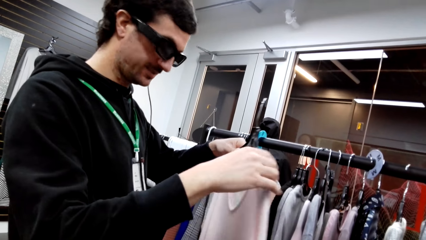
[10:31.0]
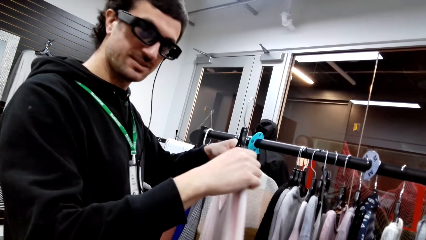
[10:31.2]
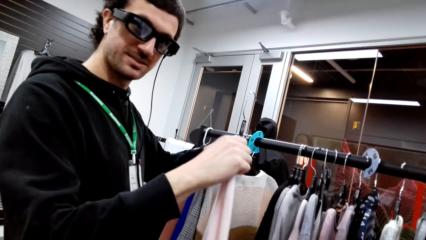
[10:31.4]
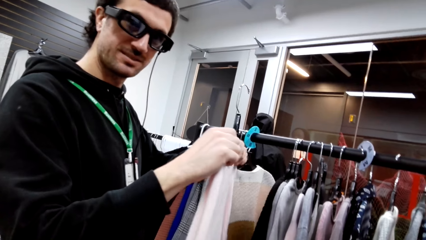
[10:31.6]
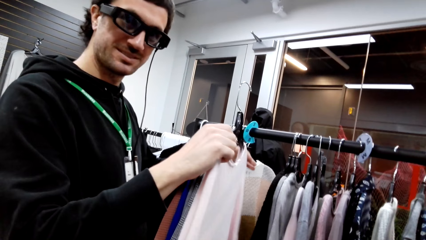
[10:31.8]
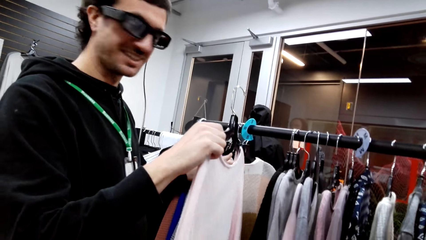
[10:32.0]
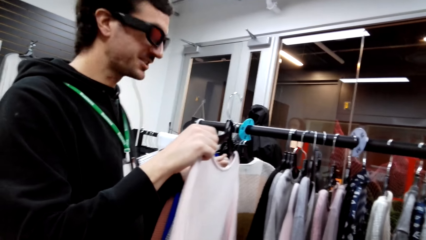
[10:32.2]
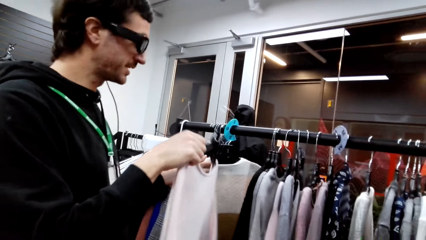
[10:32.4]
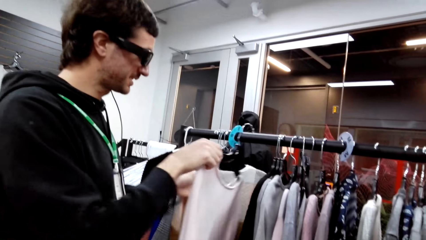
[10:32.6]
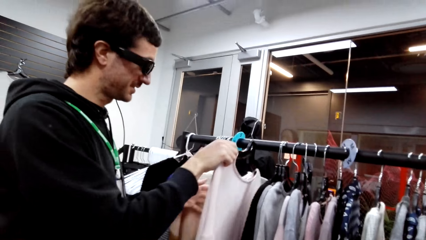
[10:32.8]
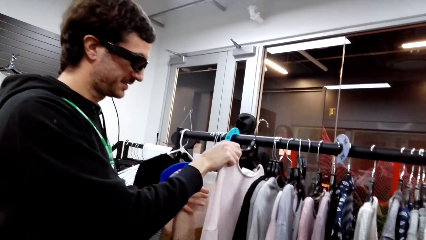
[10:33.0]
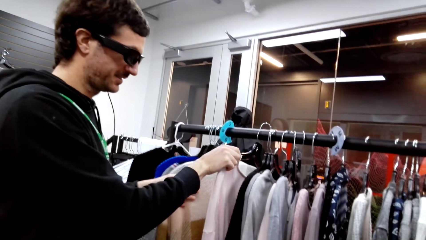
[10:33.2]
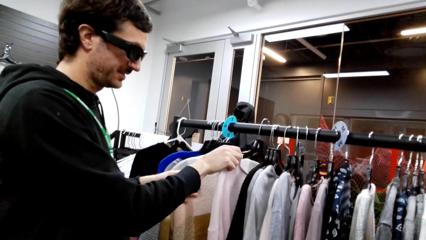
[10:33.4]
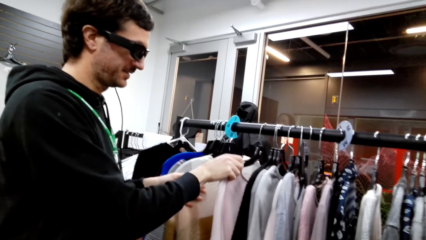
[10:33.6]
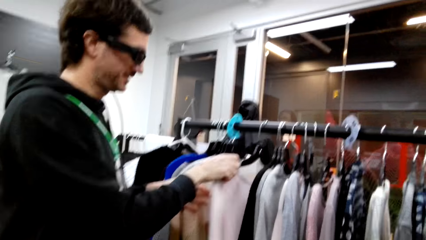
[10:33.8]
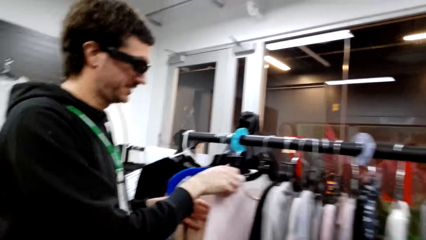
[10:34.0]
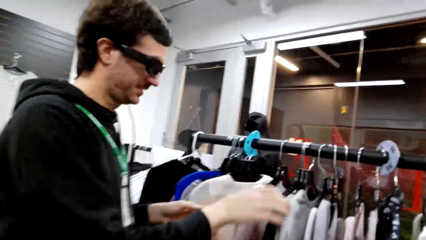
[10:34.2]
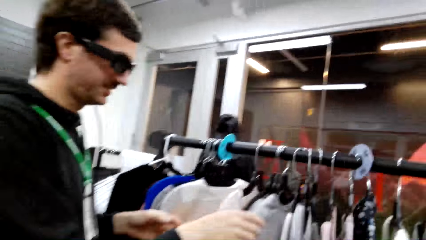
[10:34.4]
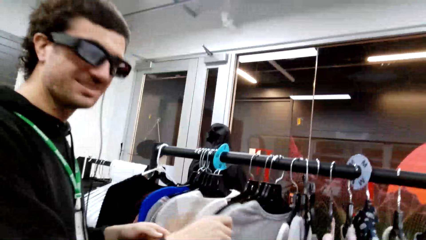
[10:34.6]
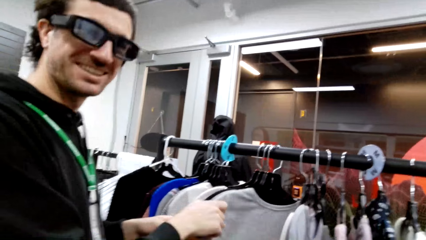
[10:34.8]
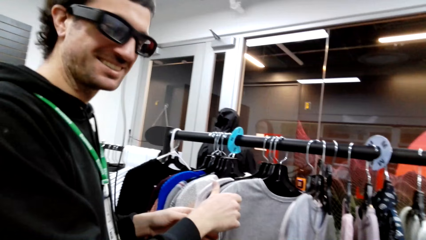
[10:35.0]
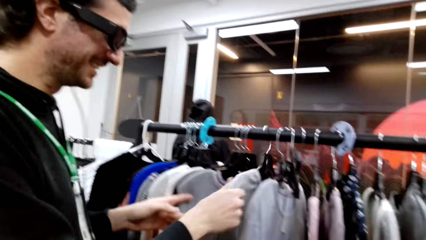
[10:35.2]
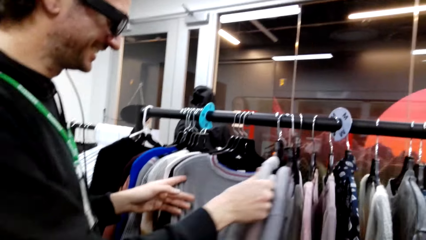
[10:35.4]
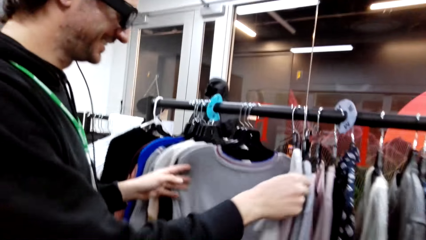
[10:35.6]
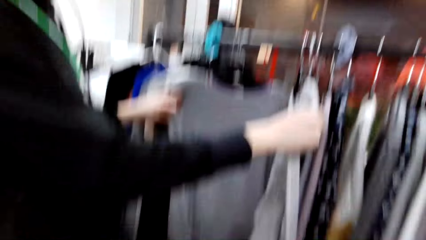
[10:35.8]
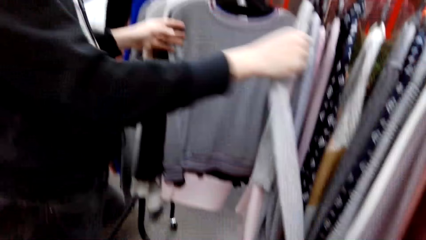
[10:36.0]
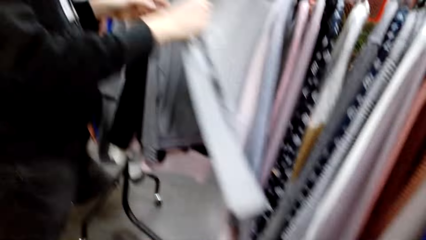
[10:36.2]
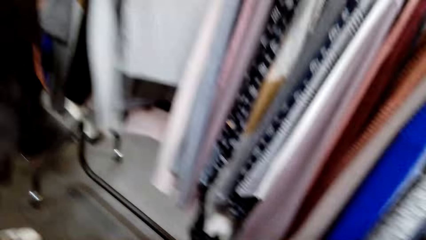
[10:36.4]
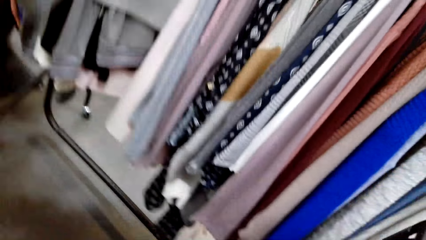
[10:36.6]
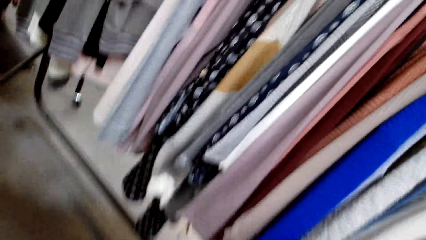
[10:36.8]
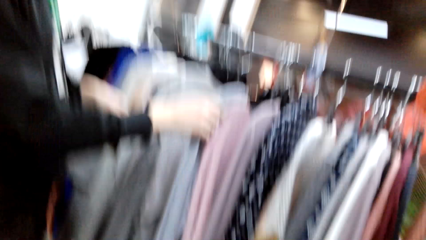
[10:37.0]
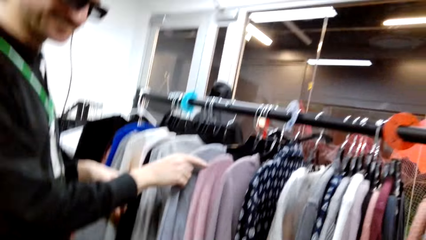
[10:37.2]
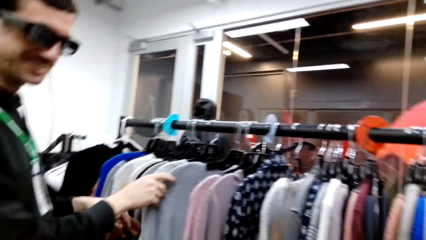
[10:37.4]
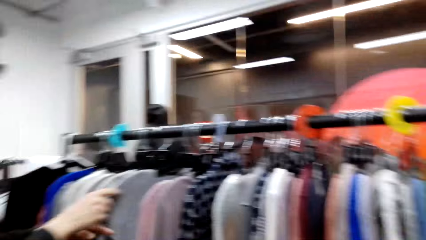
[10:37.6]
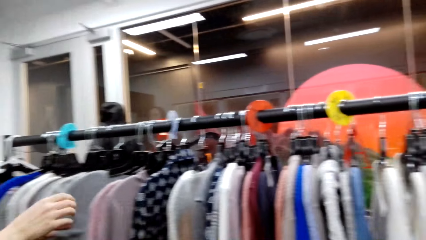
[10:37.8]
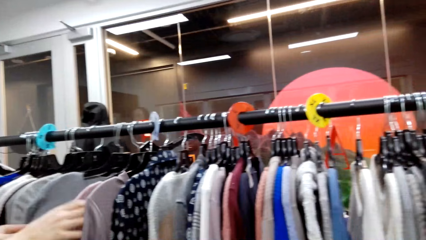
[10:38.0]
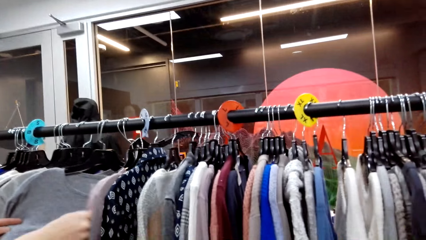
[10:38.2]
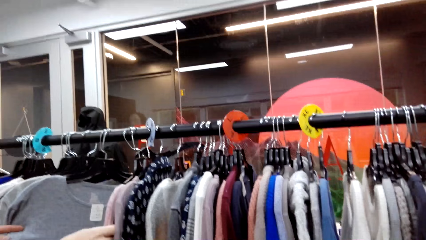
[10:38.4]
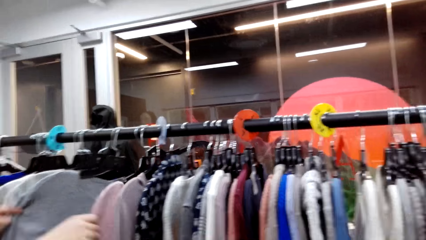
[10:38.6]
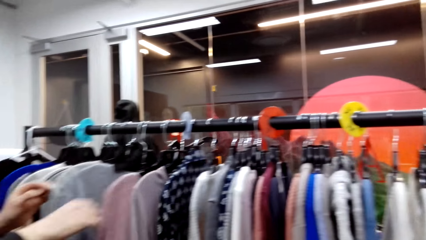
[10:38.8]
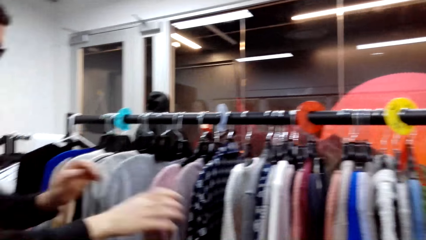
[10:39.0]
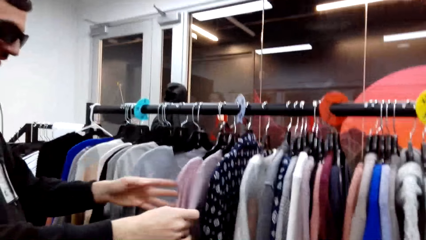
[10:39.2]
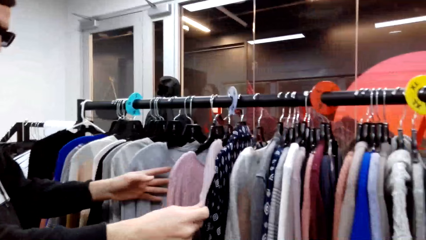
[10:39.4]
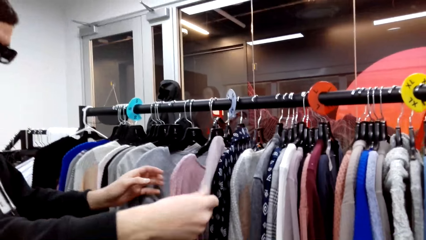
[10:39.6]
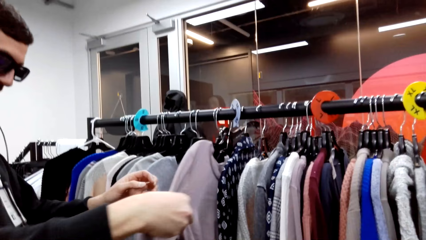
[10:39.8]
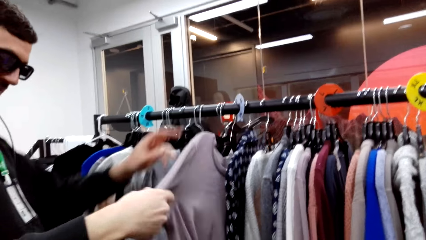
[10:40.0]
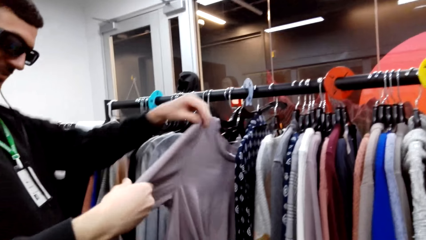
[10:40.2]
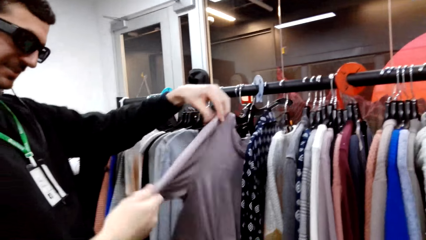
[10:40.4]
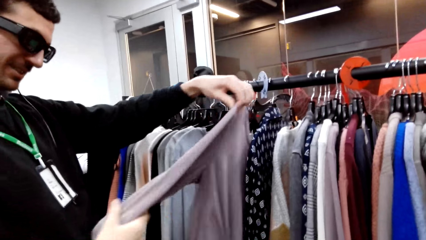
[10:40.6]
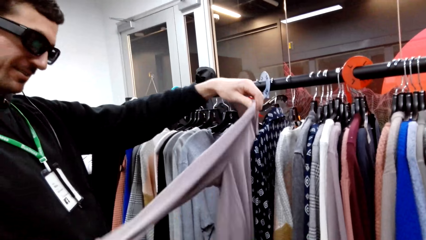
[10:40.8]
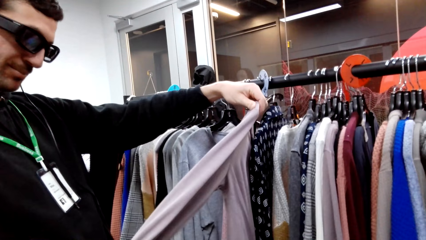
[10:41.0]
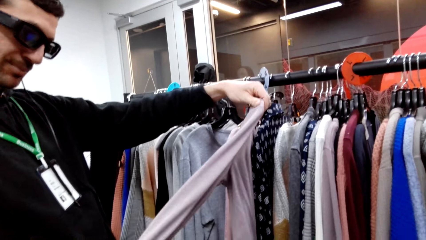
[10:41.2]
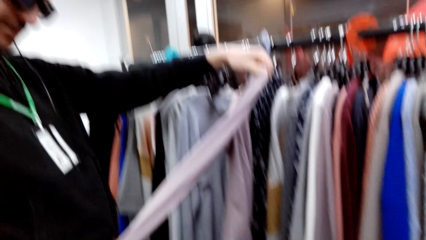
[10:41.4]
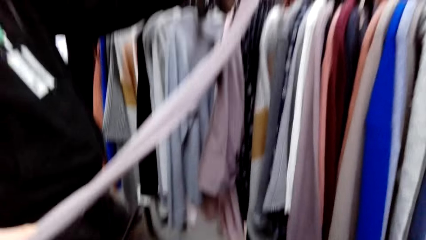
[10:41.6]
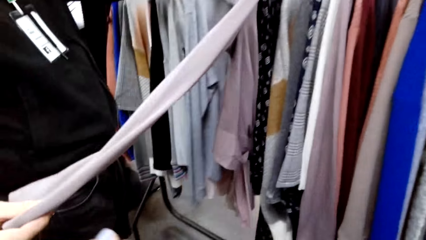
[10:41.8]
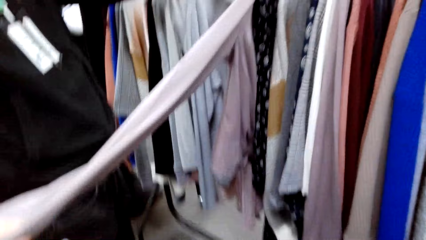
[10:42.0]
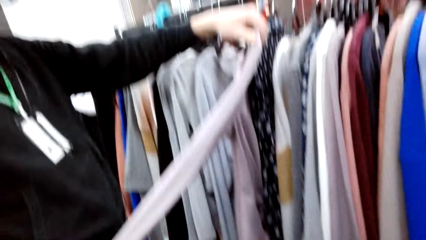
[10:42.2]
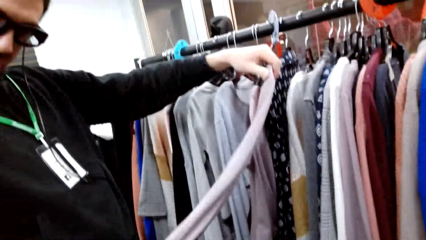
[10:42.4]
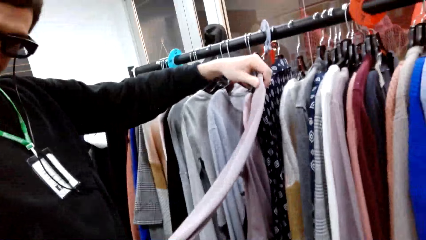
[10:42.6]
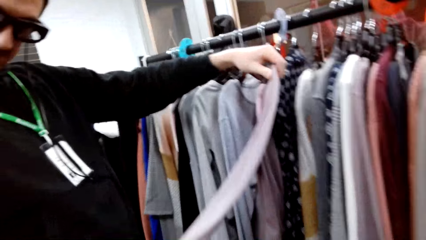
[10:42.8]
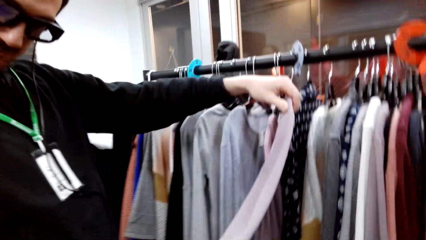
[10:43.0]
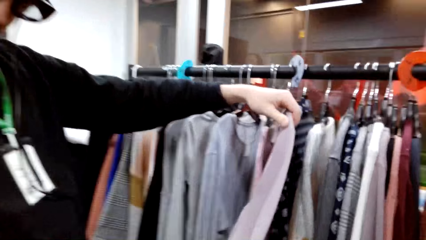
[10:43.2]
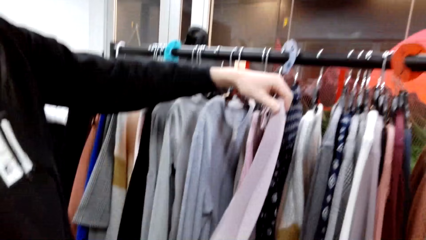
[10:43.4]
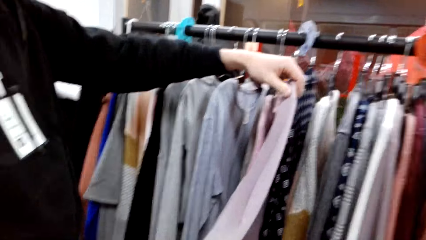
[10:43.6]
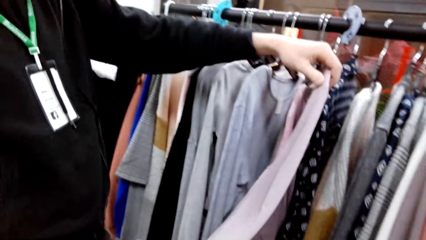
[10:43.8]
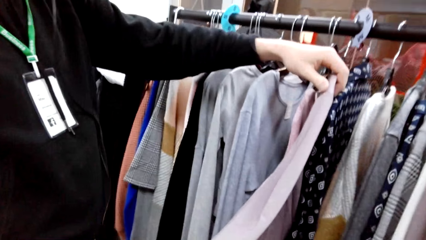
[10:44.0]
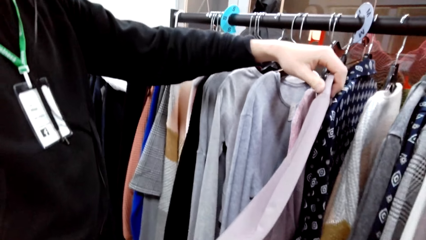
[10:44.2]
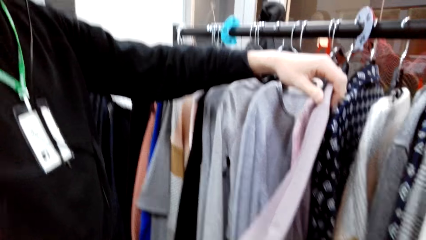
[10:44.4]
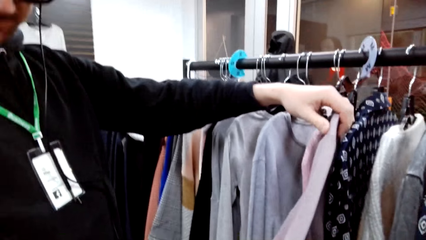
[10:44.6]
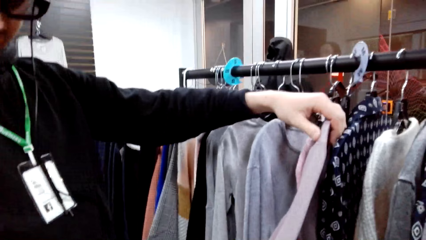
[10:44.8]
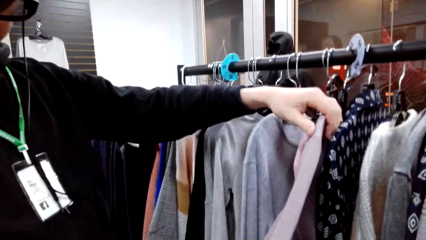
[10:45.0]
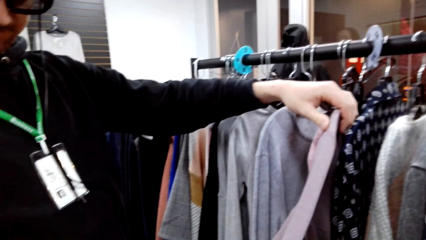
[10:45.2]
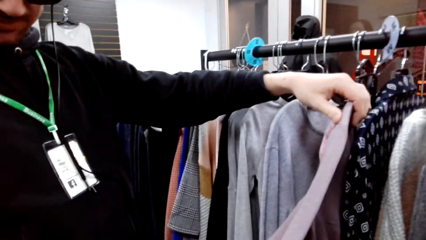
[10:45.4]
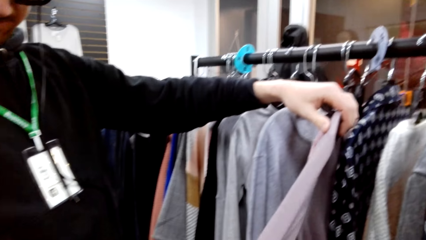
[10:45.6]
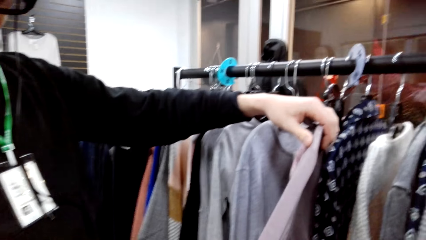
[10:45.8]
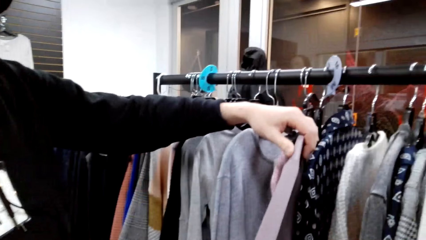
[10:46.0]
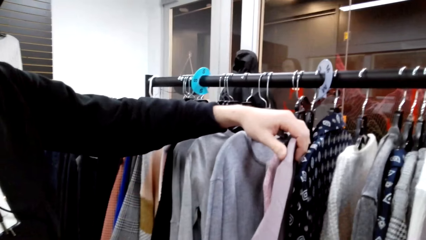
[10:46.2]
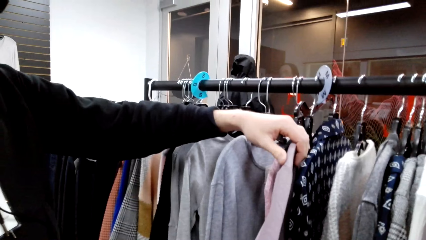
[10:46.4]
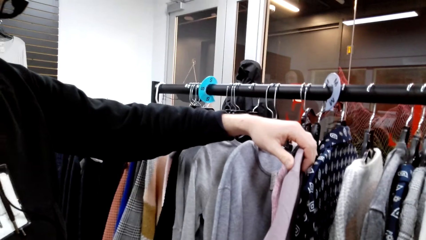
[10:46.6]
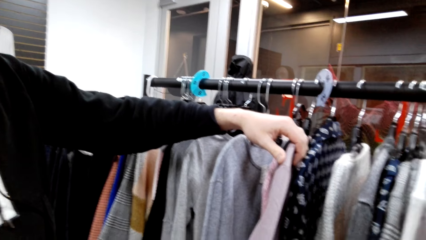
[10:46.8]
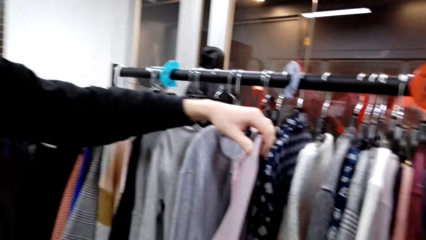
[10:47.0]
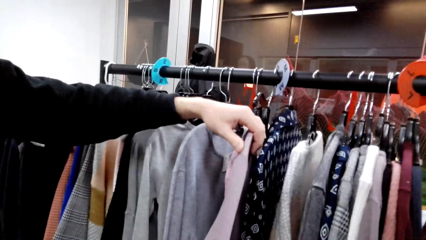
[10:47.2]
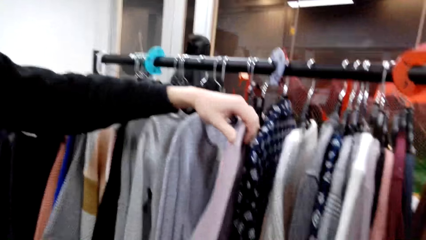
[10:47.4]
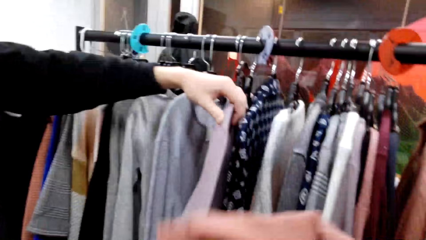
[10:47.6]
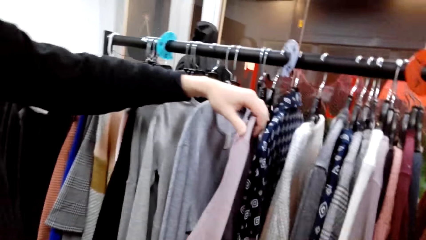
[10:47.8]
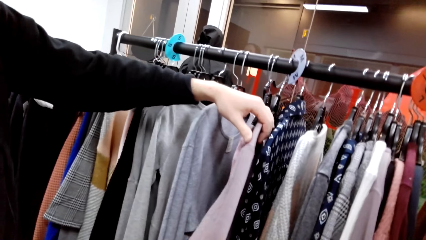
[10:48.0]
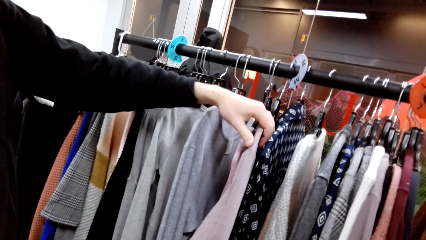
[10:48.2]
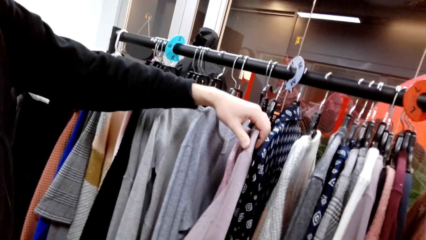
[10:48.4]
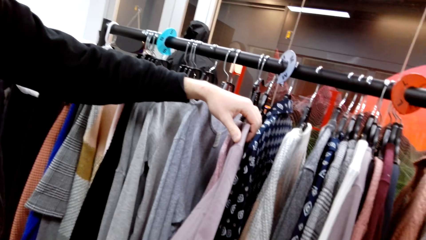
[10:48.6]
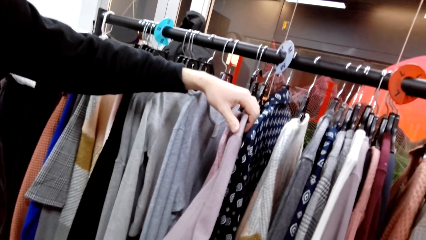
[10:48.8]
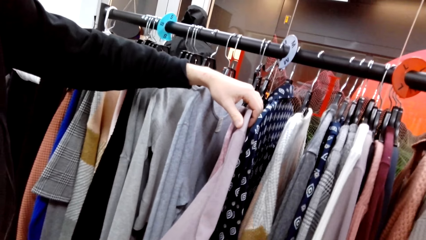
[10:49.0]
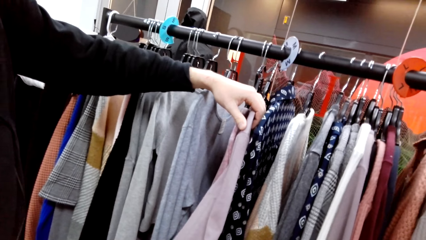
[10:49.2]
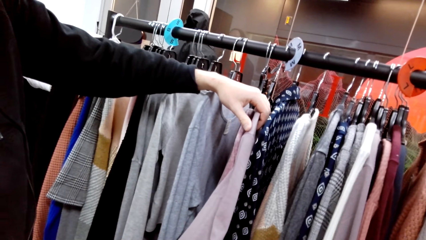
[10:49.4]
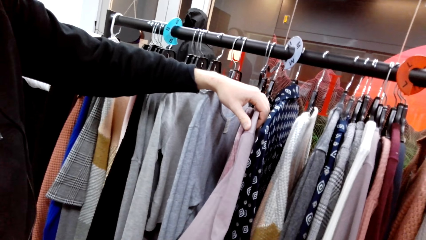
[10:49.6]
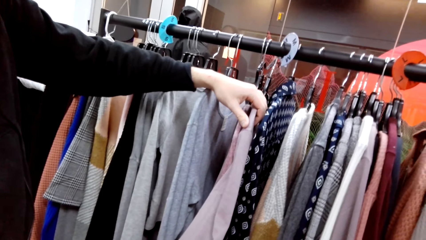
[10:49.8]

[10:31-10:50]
A man hangs the sweater on the rack. The man checks the sweaters on the rack. The camera wearer converses with the man. The man responds to the camera wearer. The man stretches the cloth or sweater and checks the sweater. The camera wearer interacts with the man. They hold the cloth. The man moves the clothes on the closet.
